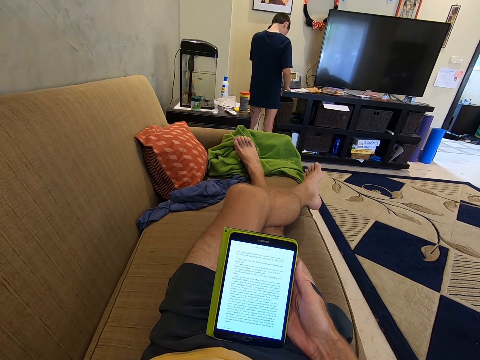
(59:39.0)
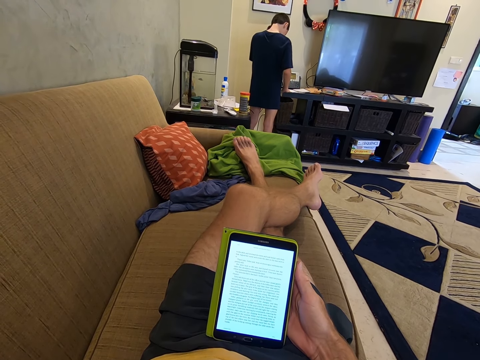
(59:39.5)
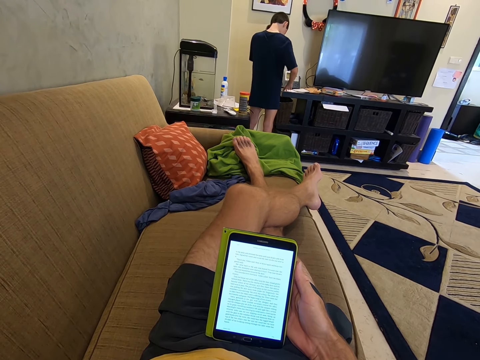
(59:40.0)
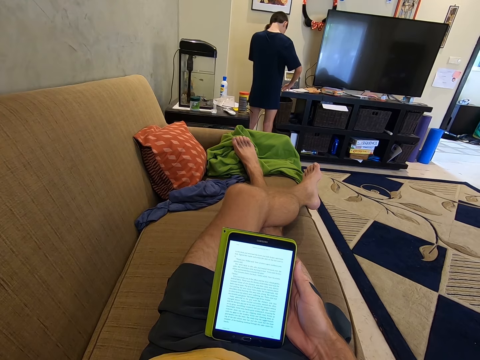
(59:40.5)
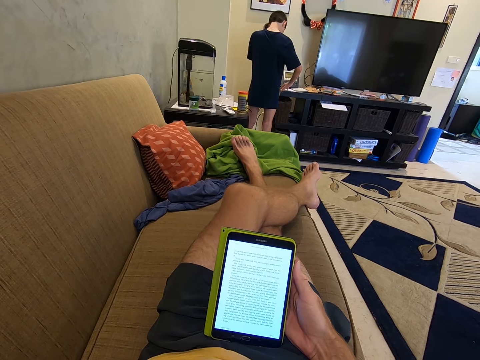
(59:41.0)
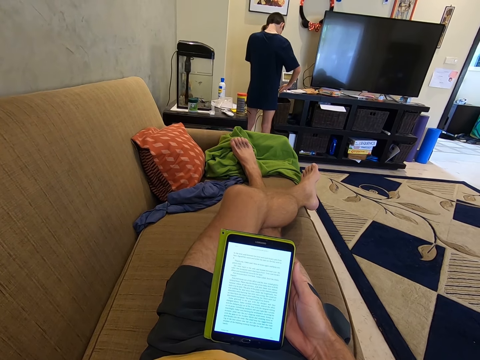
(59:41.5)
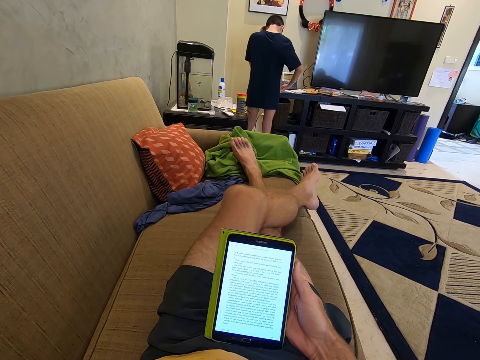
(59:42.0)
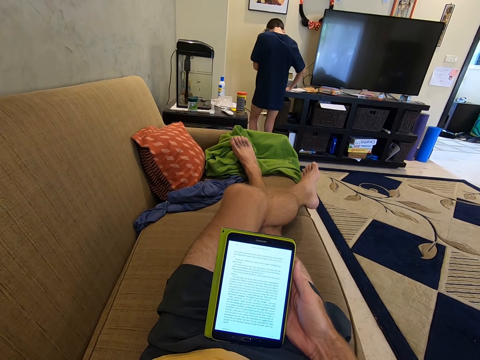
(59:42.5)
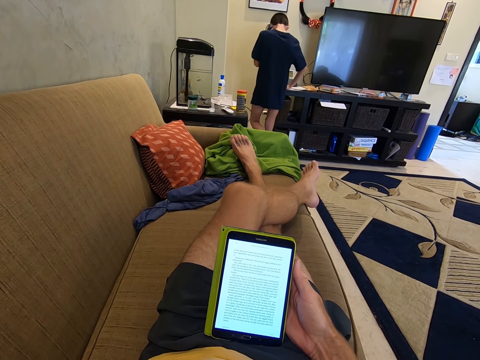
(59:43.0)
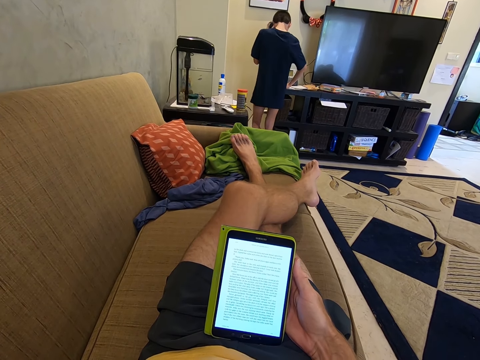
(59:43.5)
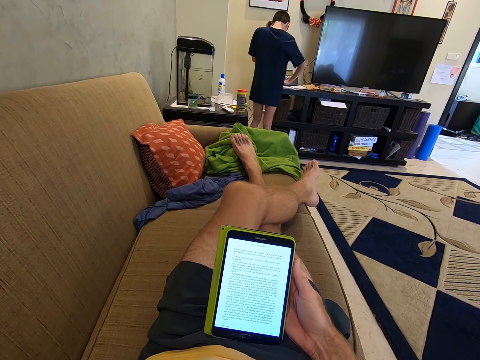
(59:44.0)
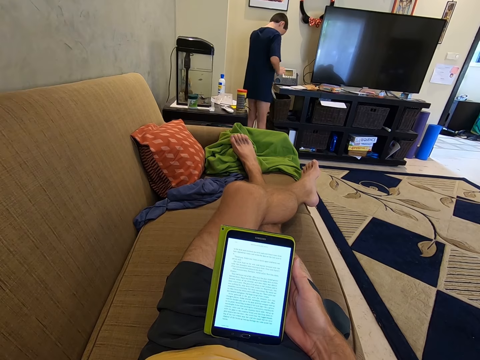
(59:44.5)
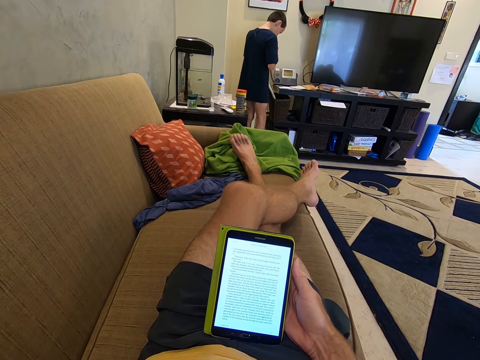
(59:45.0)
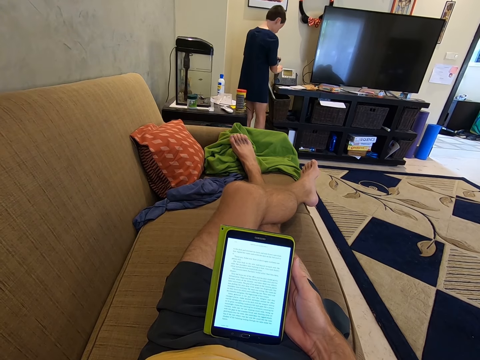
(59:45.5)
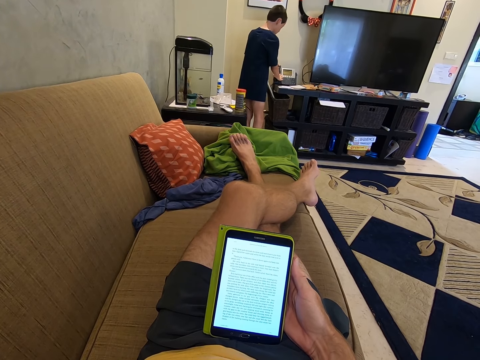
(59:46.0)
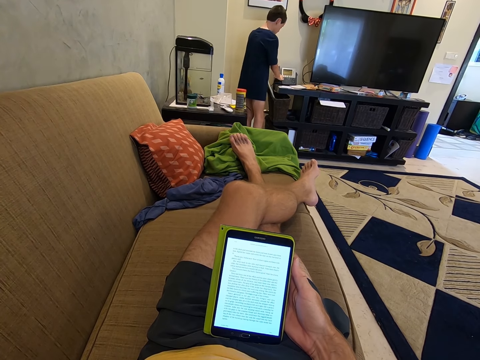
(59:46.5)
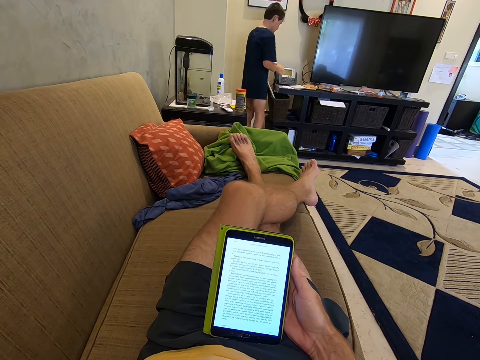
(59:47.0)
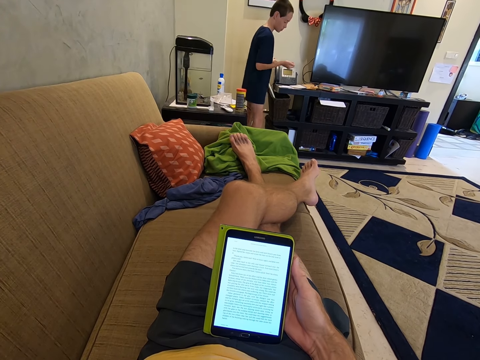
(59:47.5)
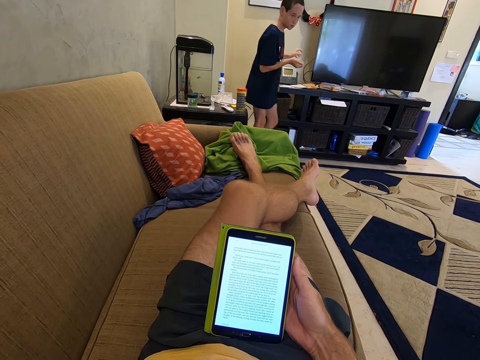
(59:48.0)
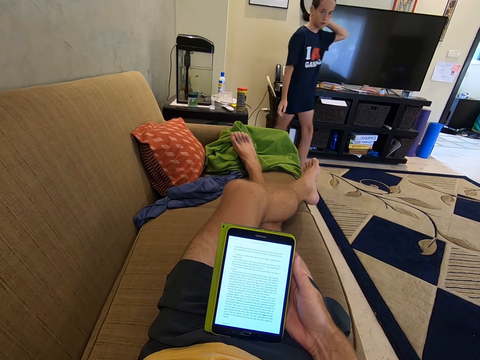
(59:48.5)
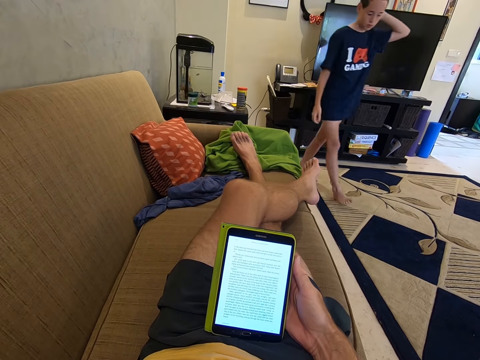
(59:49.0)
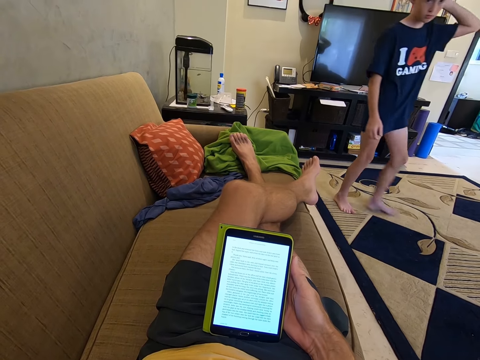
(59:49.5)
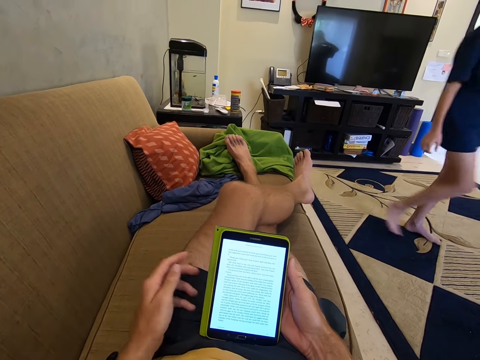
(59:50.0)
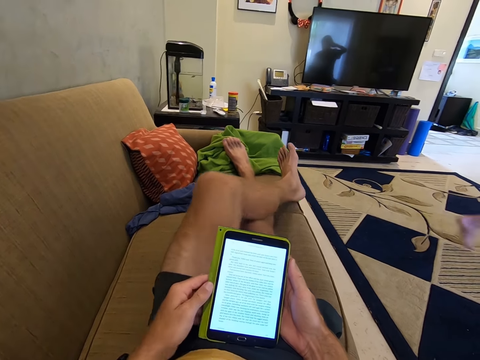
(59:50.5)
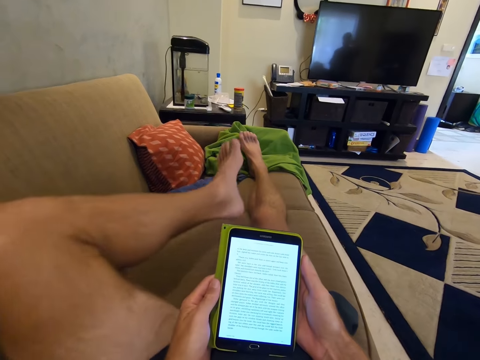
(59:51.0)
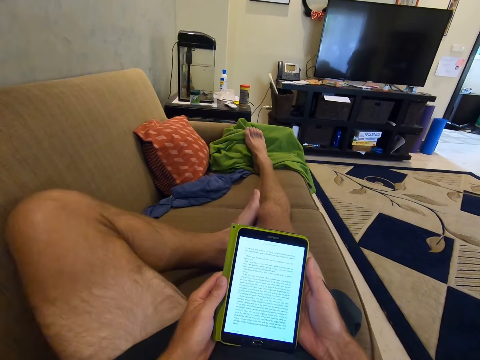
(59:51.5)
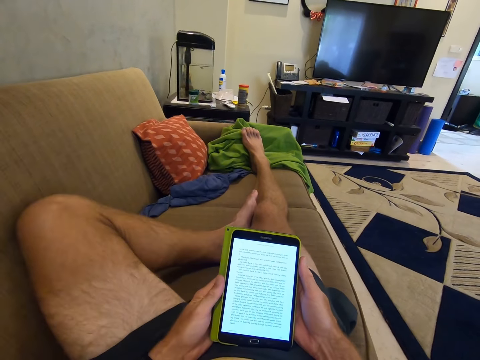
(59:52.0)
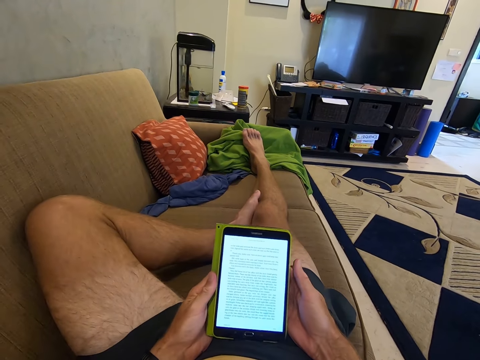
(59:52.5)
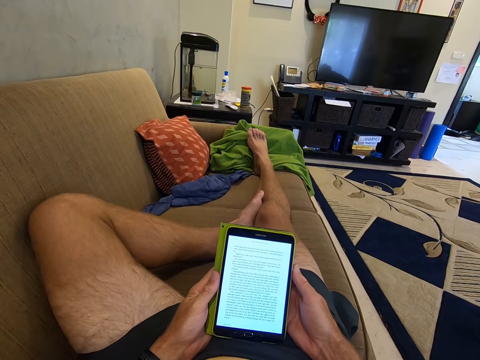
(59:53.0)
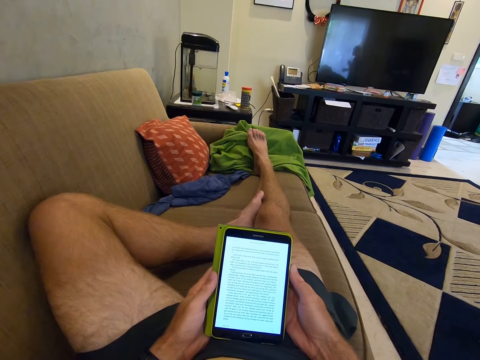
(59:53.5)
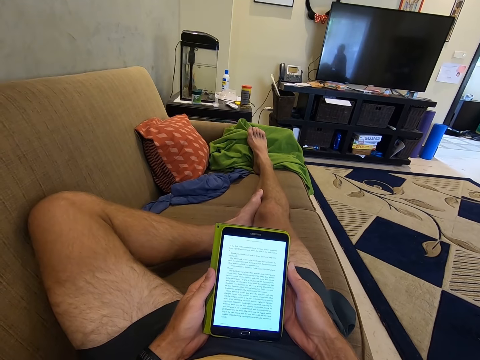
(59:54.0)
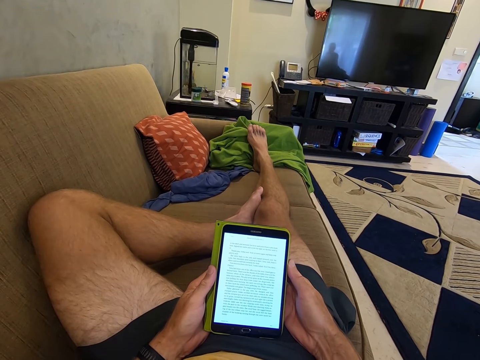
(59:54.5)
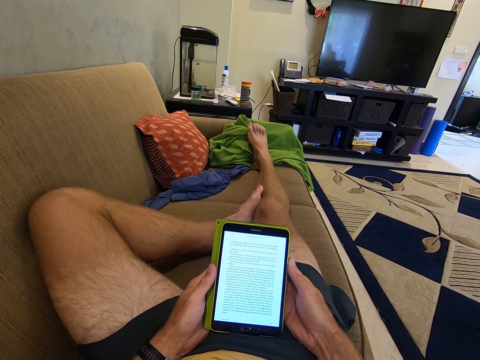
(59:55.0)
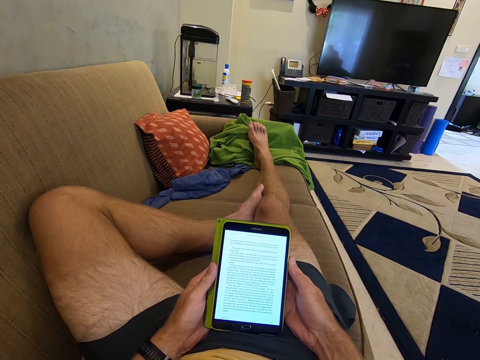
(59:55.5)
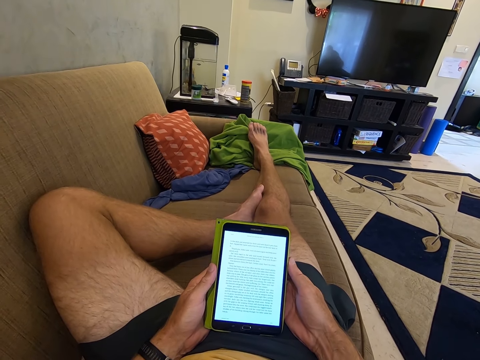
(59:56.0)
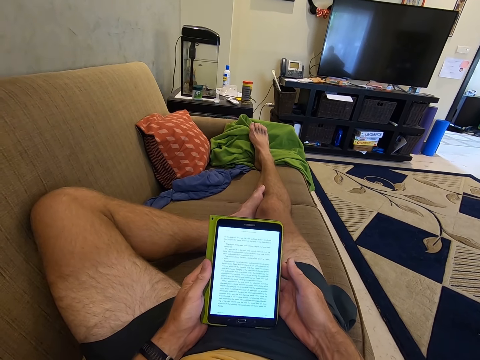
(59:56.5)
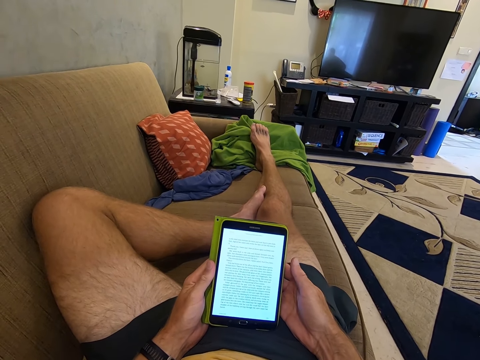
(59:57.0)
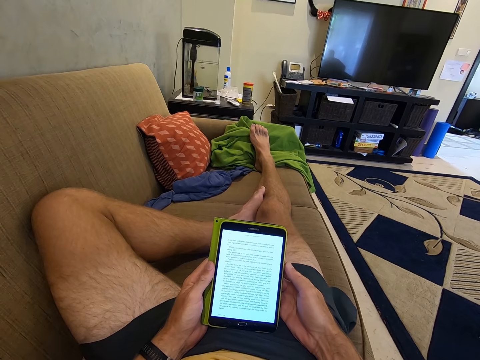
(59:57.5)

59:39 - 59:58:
A man puts the telephone back and walks away from the telephone. The camera wearer holds the phone with both hands. He bends the left leg. He lifts his leg. He puts his leg on the couch. He holds the phone with both hands. He reads from the phone.

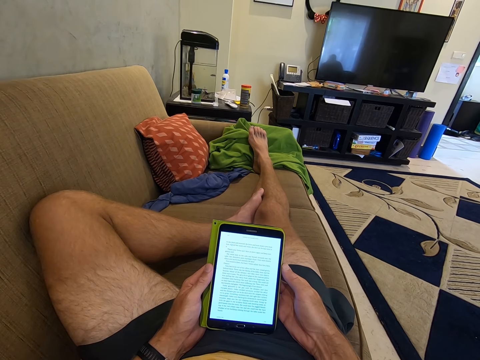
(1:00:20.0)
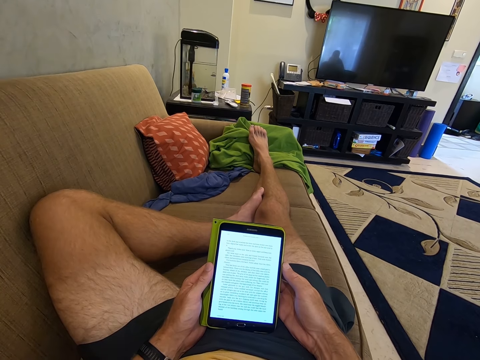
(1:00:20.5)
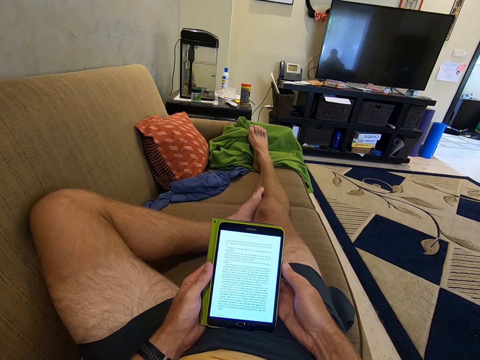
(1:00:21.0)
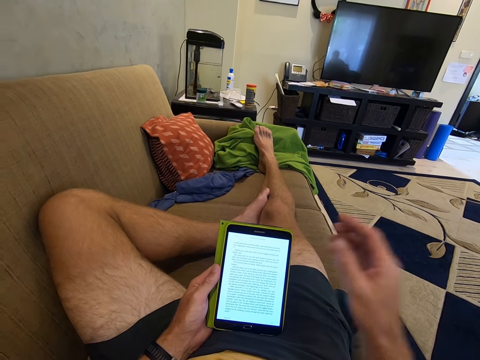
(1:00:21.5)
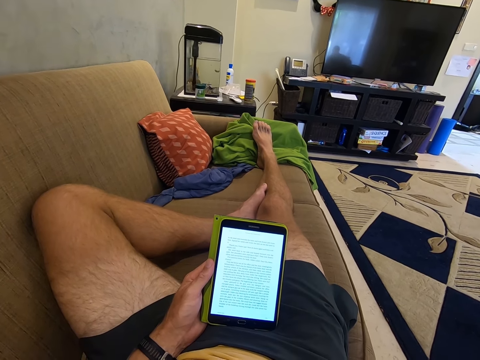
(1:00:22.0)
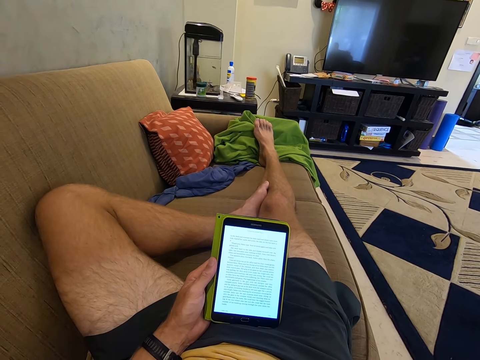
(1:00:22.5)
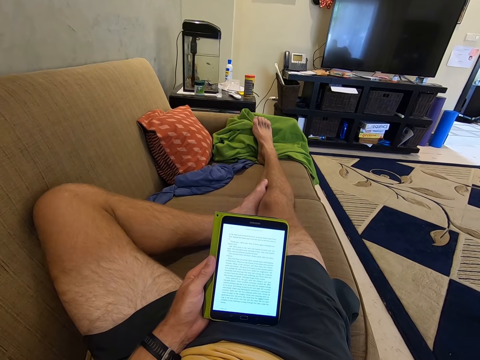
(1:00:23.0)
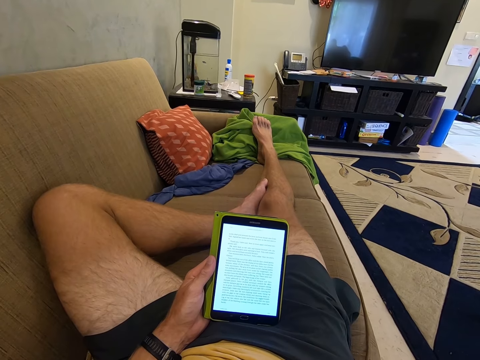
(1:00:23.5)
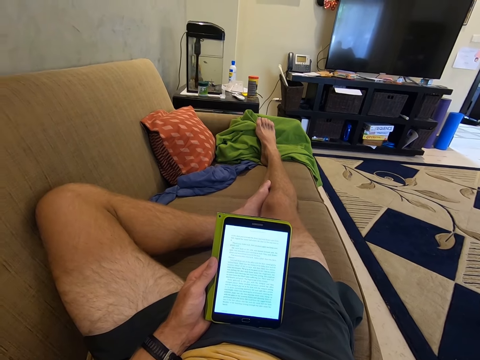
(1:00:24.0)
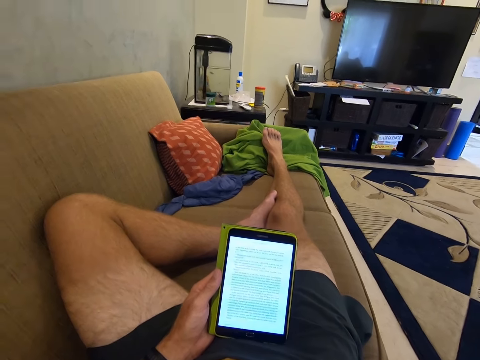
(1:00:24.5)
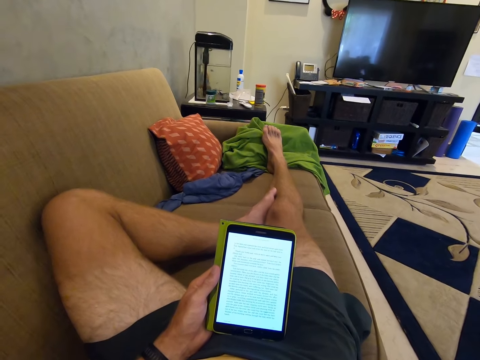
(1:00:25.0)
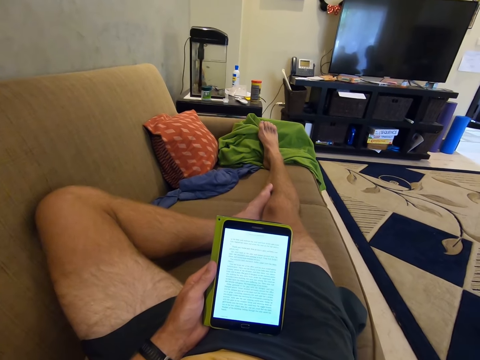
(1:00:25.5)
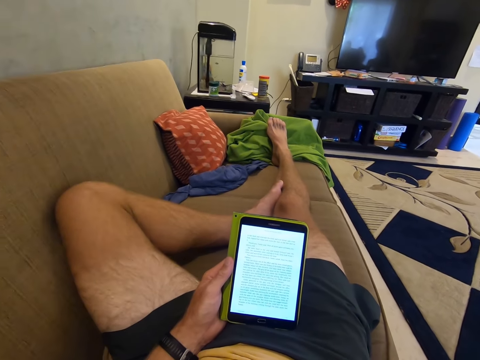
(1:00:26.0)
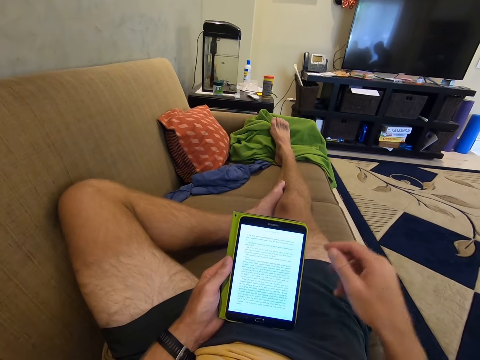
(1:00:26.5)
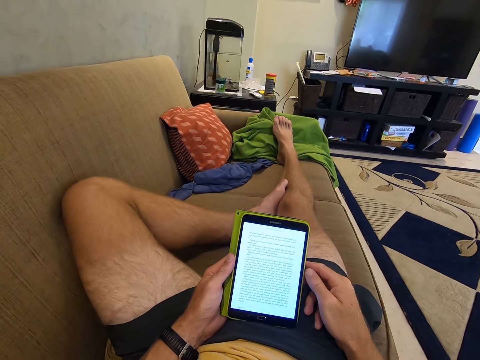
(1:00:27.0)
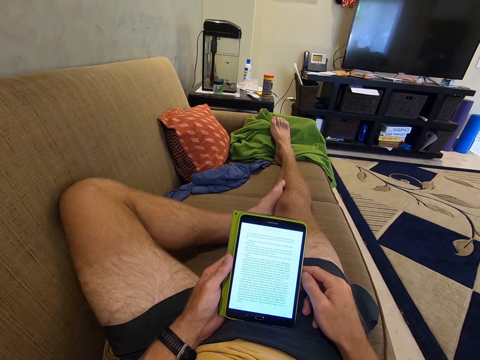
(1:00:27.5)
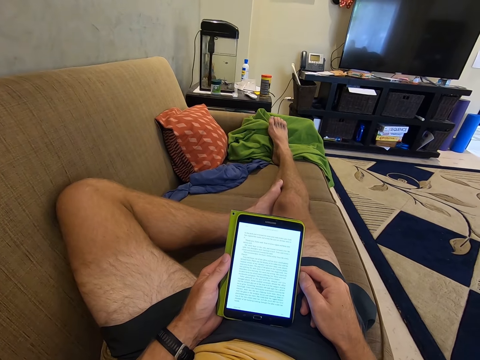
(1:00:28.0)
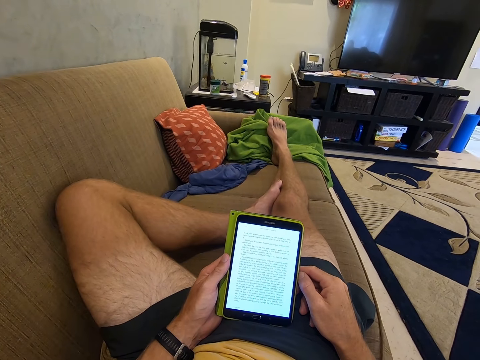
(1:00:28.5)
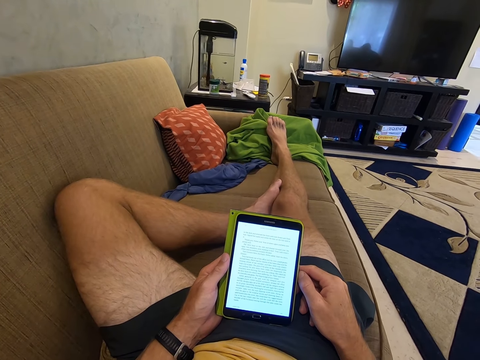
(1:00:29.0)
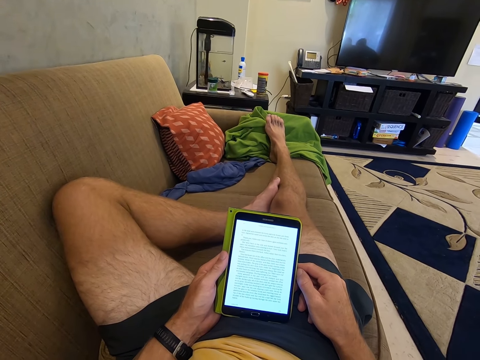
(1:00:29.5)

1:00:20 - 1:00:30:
The camera wearer removes the right hand from the phone and raises the right hand. They read from the phone. They lower the right hand. They read from the phone. They hold the phone with both hands. A man walks away from the telephone.
